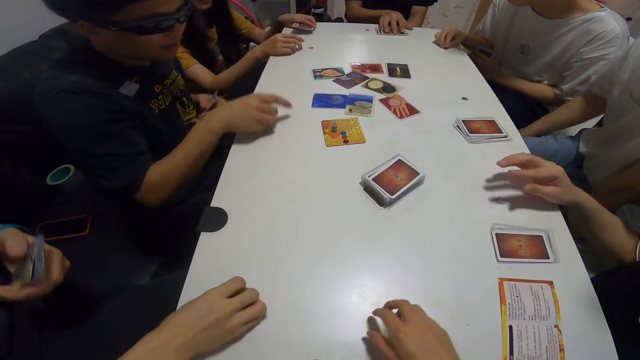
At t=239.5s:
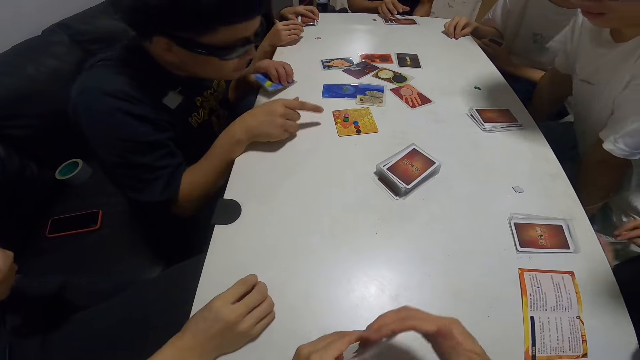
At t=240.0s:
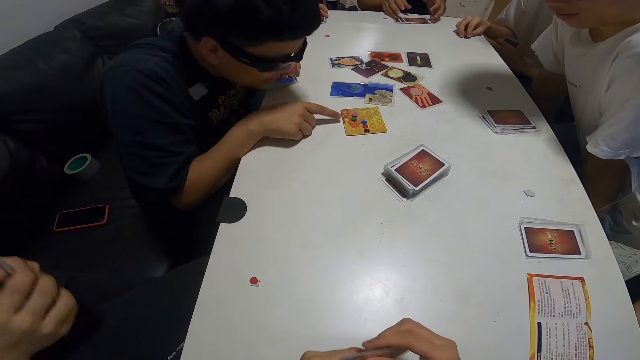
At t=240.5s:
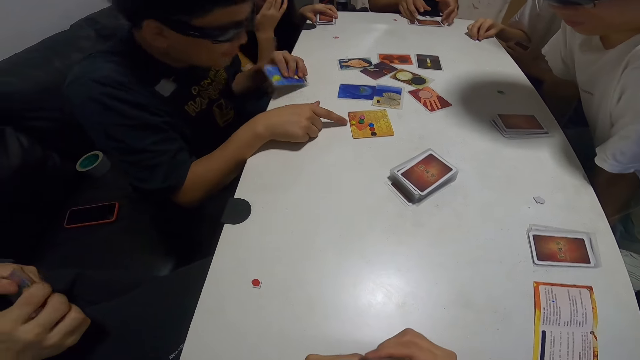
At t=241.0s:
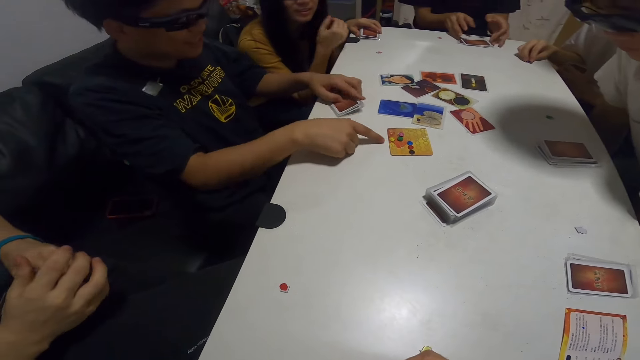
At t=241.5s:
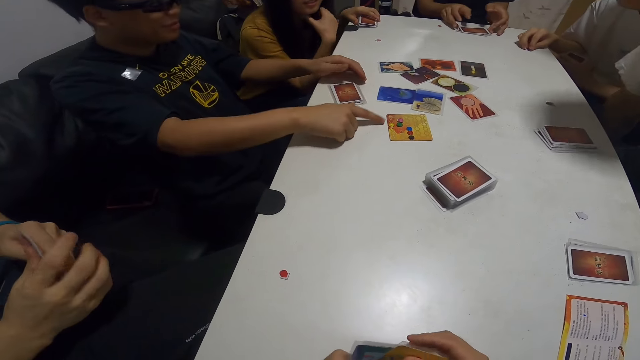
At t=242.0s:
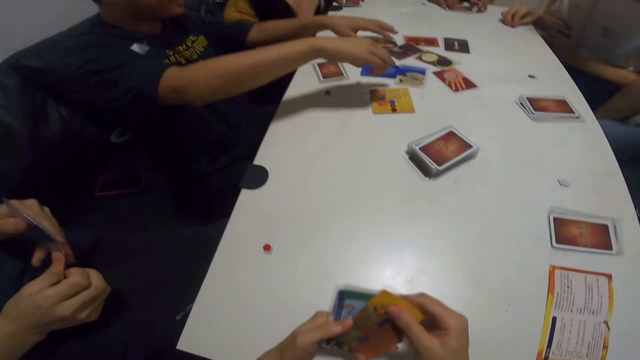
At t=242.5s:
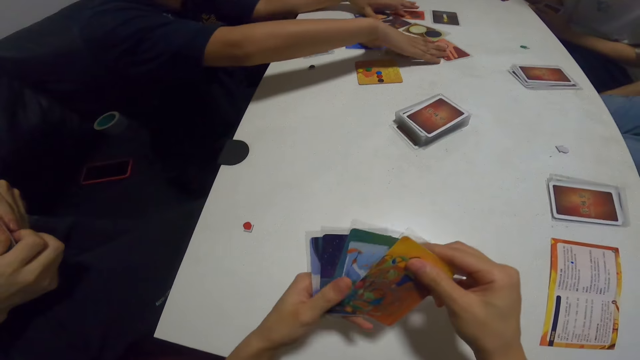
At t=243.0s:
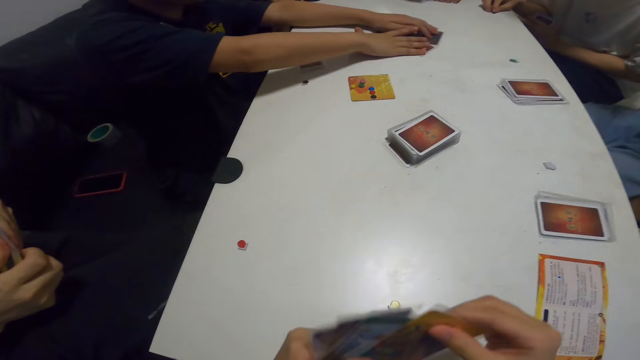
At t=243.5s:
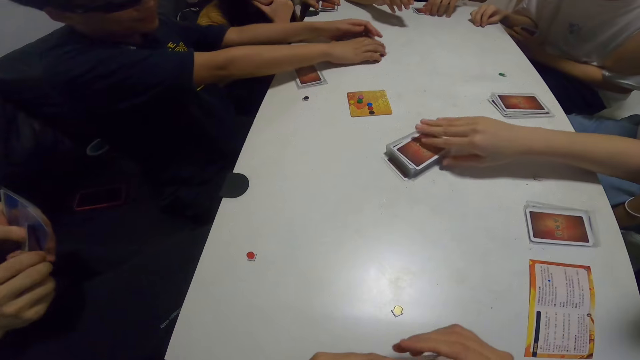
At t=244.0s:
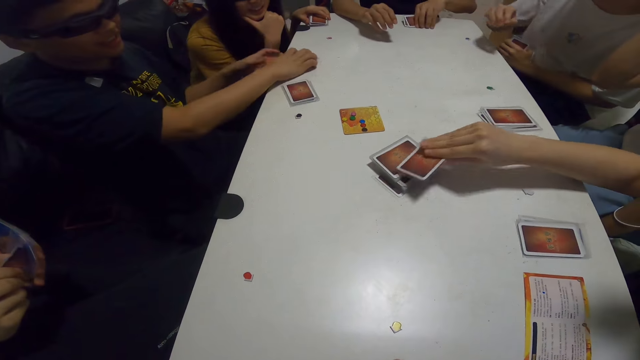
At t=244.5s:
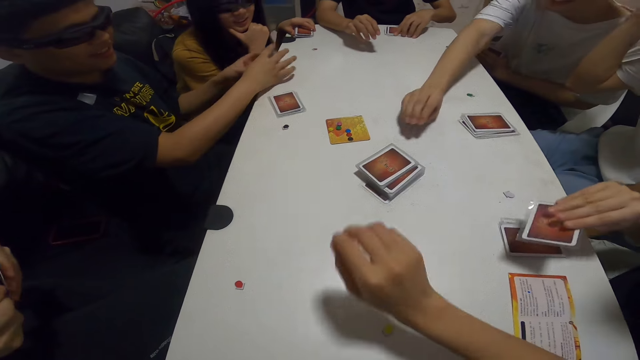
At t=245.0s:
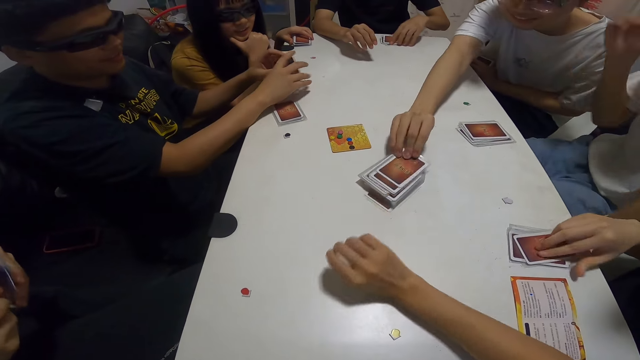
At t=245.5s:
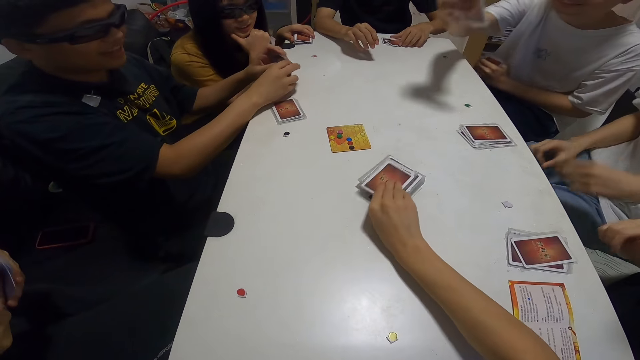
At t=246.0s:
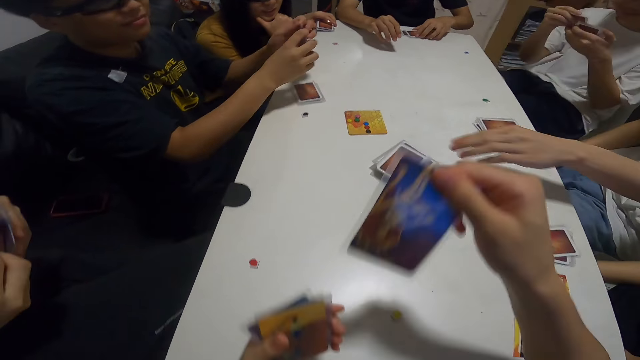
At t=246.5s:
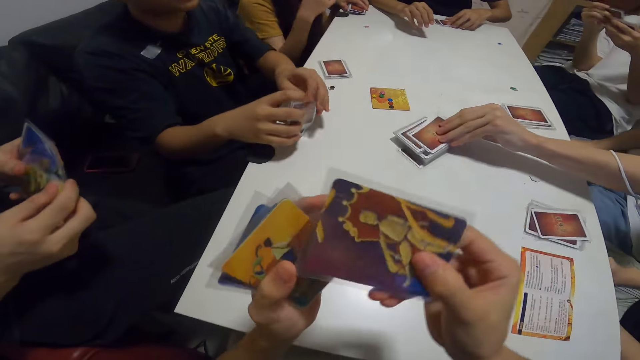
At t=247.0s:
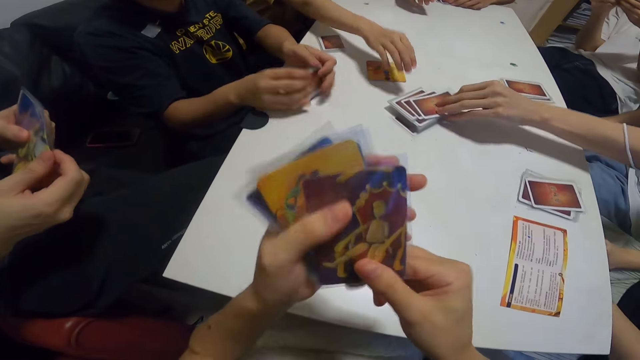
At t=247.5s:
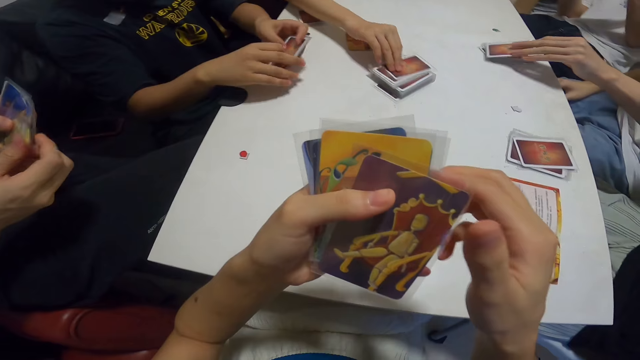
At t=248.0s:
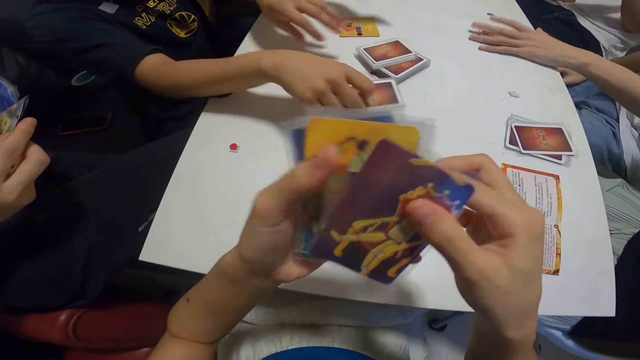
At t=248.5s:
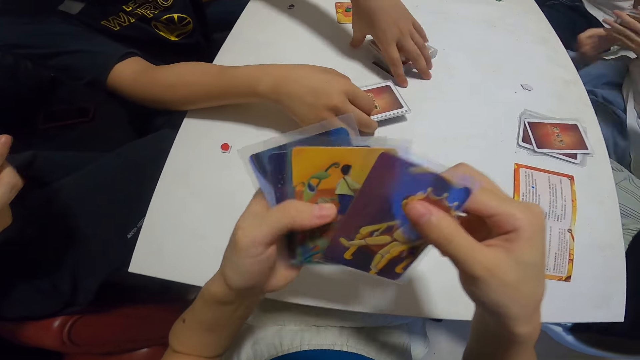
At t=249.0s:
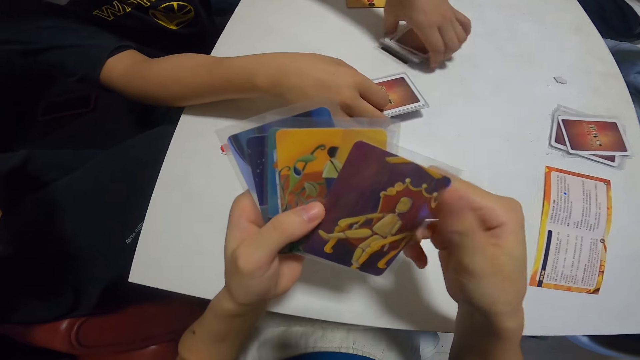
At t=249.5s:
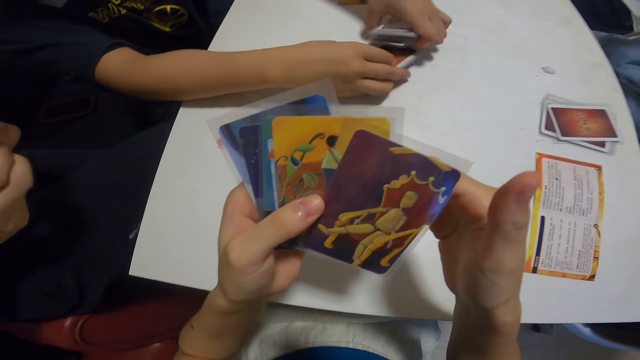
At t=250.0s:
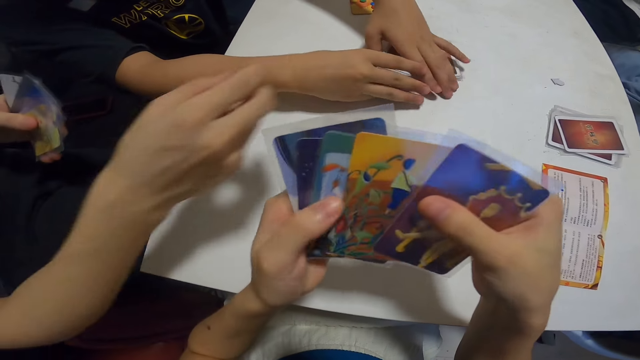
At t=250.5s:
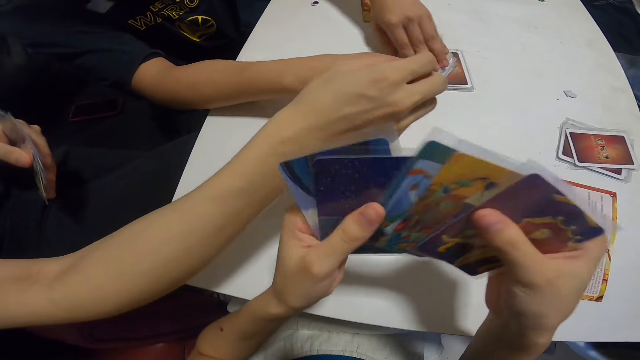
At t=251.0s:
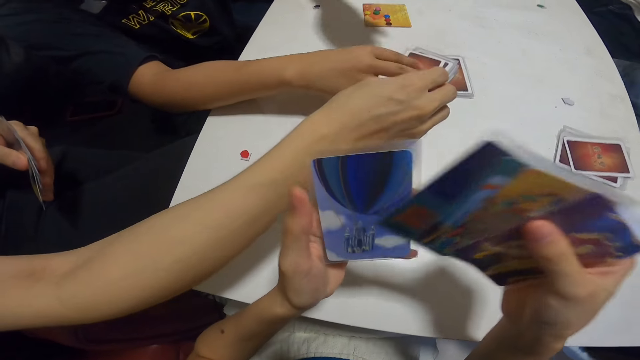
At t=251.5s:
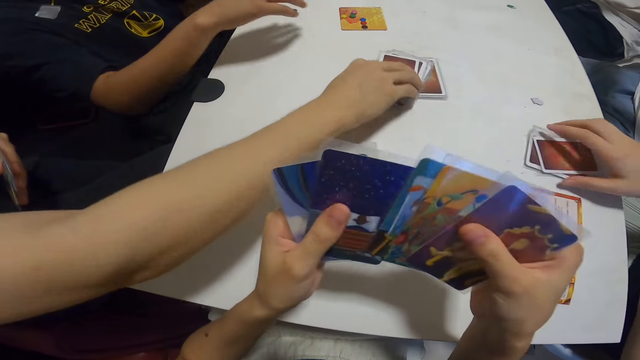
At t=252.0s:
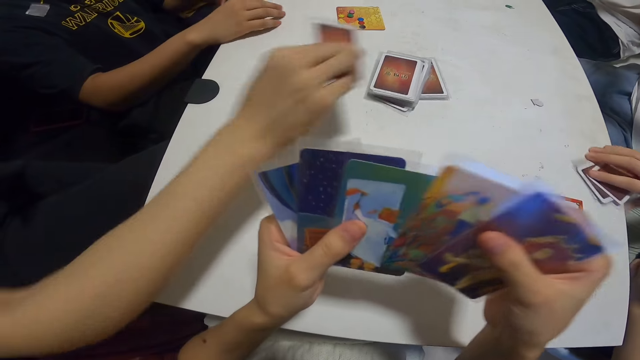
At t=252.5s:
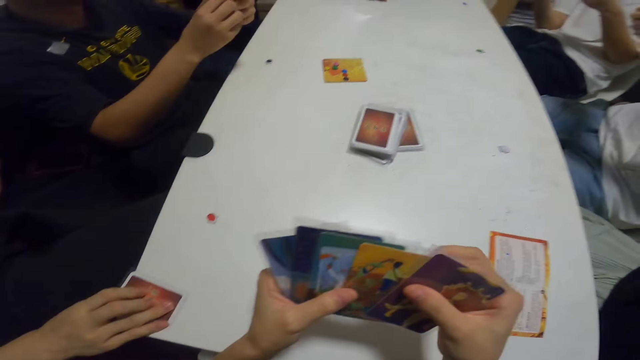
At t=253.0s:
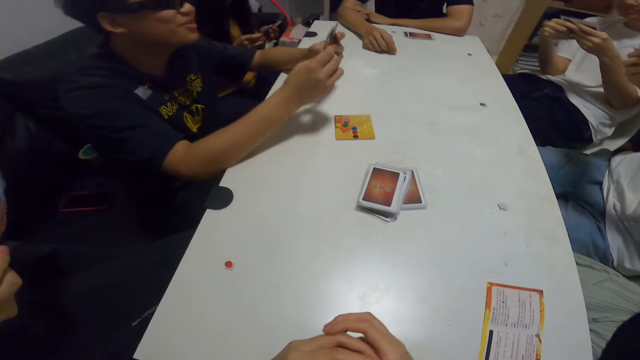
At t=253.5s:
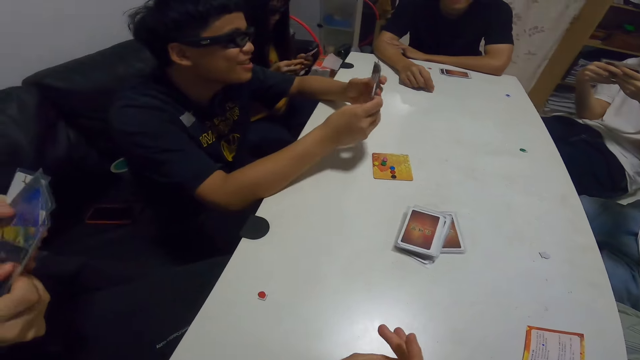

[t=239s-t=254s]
A man touches the cards on the table with his hand. The man gathers the cards on the table with his hand. A woman picks up cards on the table with her hand. Another man picks up cards on the table with his hand. The camera wearer picks up cards on the table with her hand. The woman picks up cards on the table with her hand. The camera wearer shuffles the cards in her hands. The second man shuffles the cards in his hands. A third man shuffles the cards in his hands. The first man shuffles the cards in his hands. Another woman picks up cards on the table with her hand. The first man gathers the cards on the table with his hand. The camera wearer looks at the cards. The third man picks up cards on the table with his hand.

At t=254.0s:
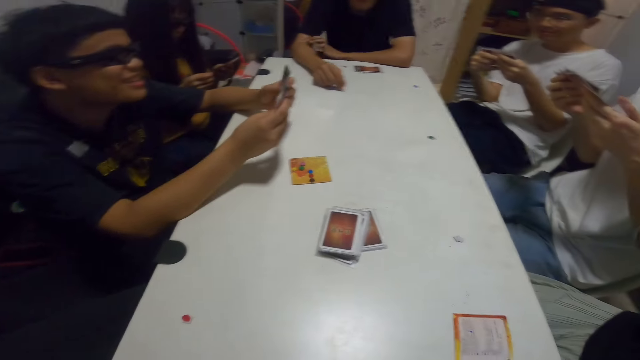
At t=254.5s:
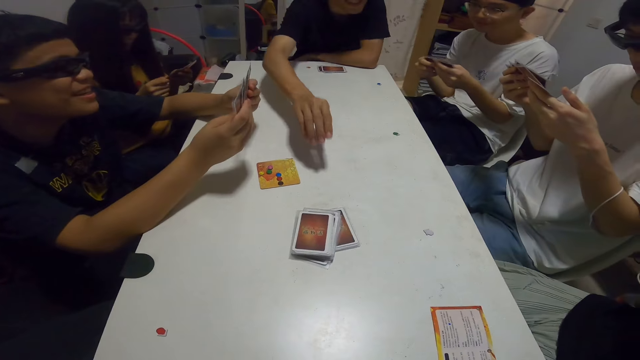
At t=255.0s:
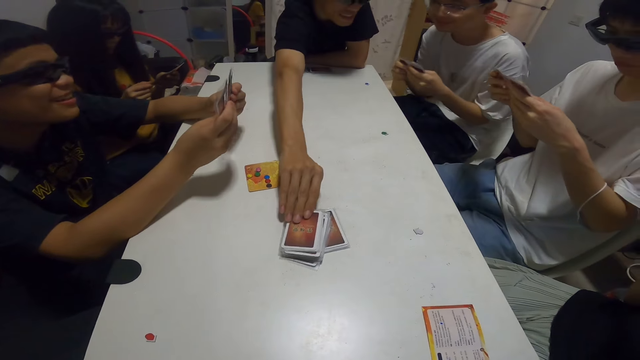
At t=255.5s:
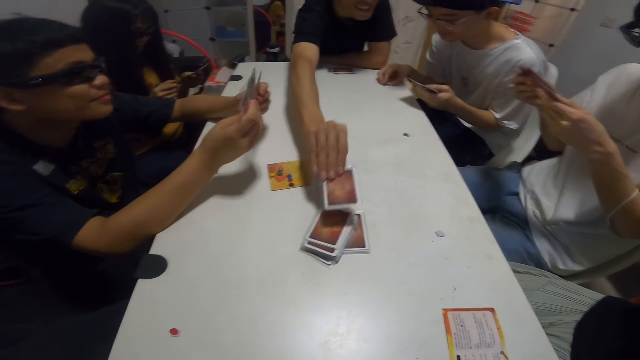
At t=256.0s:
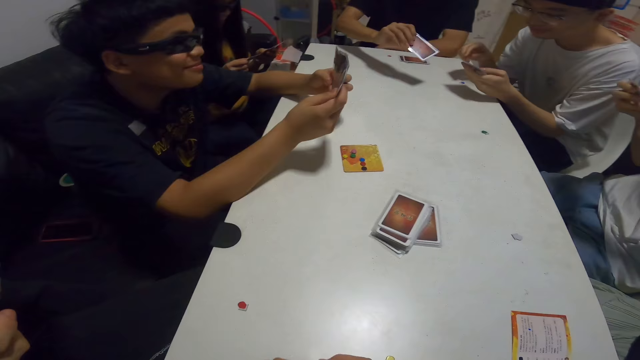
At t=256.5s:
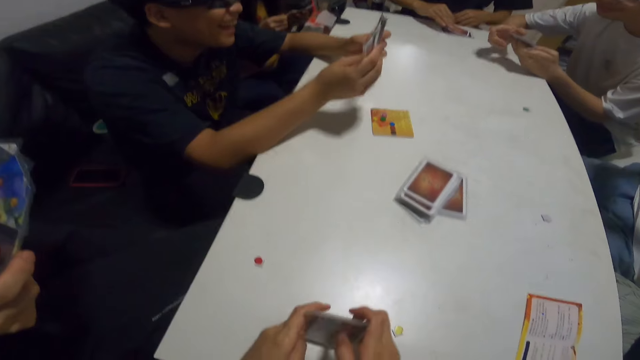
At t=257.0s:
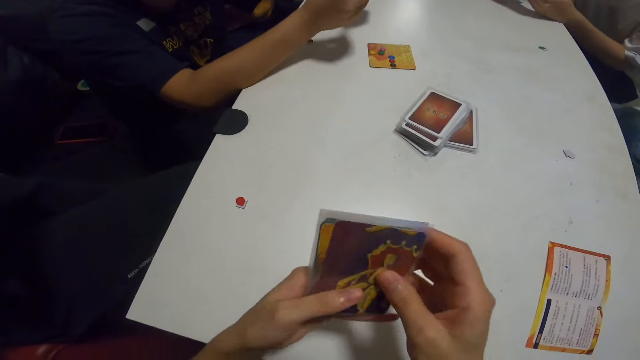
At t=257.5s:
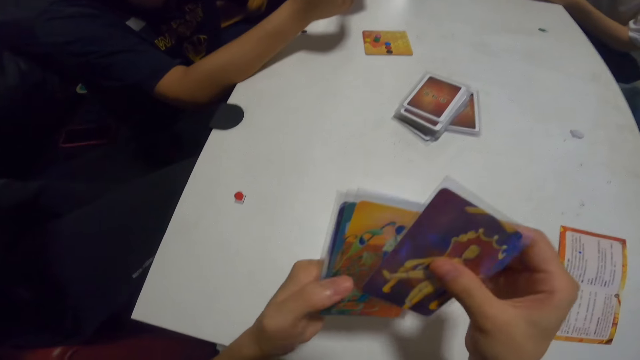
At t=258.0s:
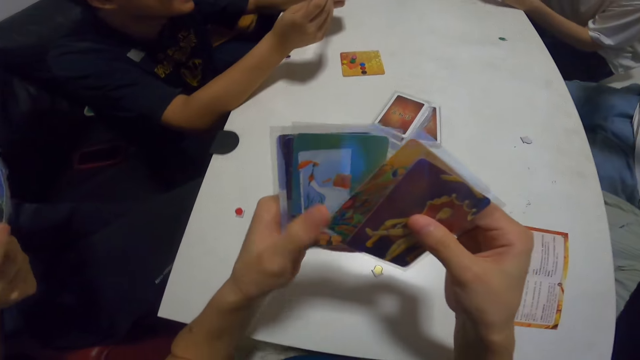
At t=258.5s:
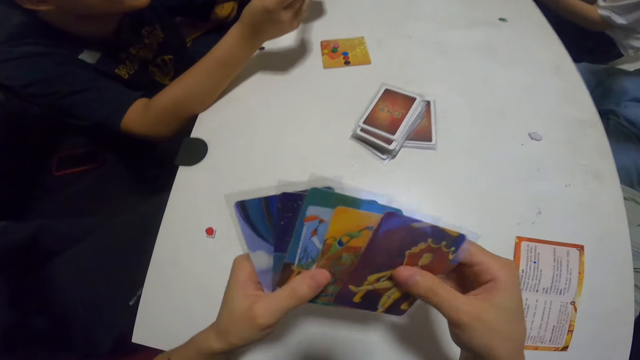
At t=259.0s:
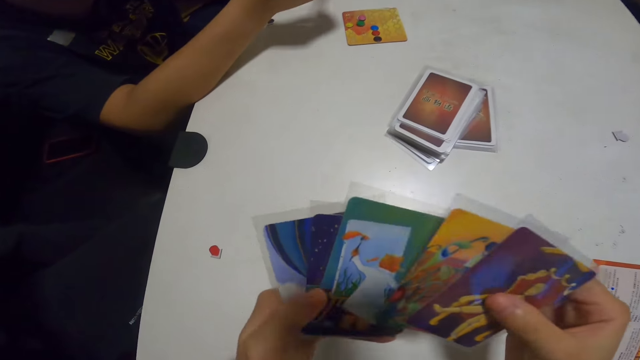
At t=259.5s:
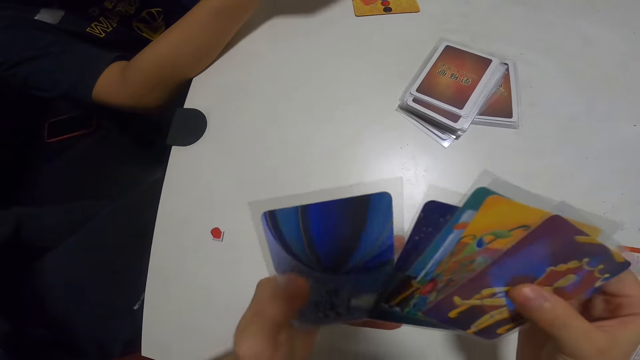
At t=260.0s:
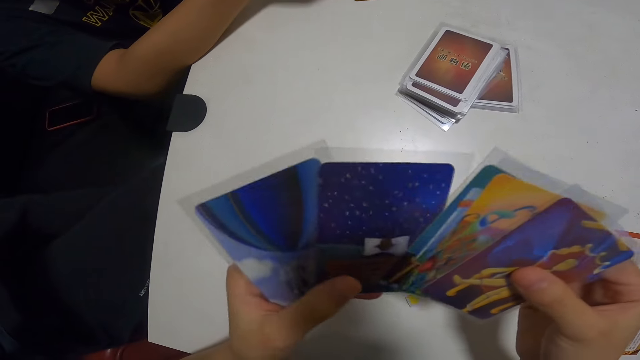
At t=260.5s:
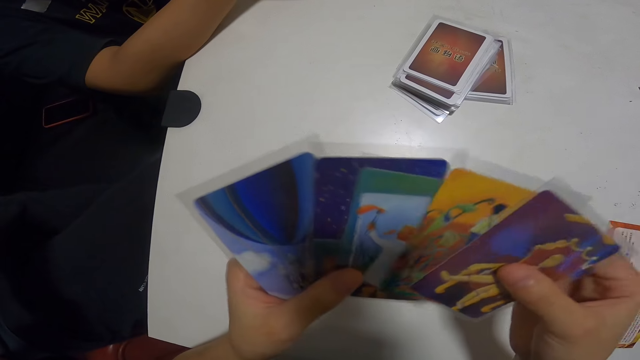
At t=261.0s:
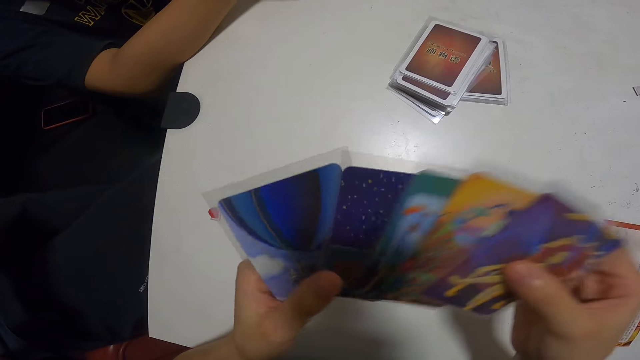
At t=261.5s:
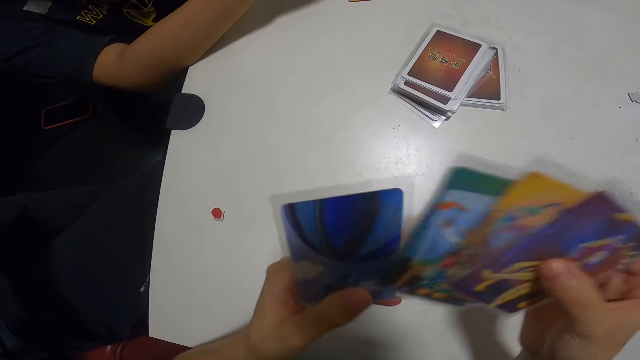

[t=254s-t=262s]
A man picks up cards on the table with his hand. The camera wearer talks to a person. They reshuffle the cards.
